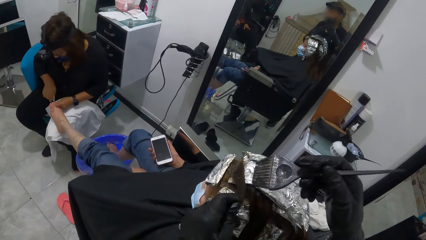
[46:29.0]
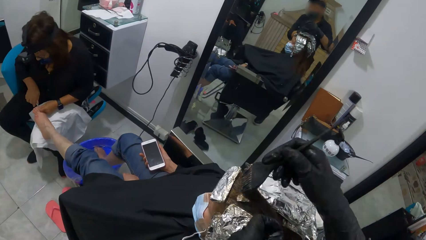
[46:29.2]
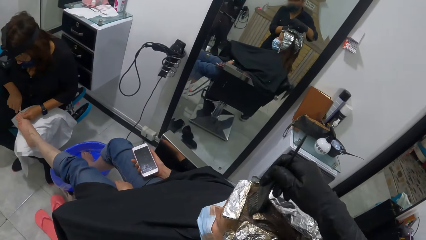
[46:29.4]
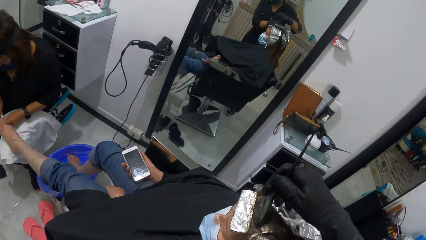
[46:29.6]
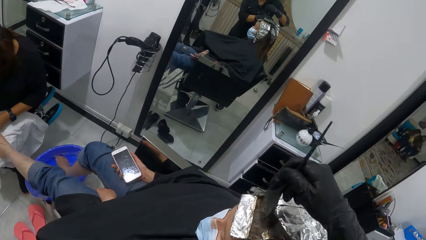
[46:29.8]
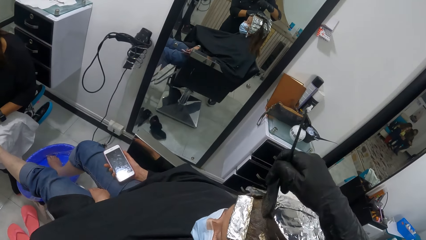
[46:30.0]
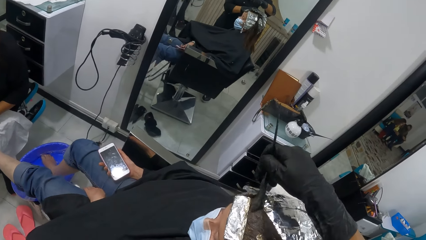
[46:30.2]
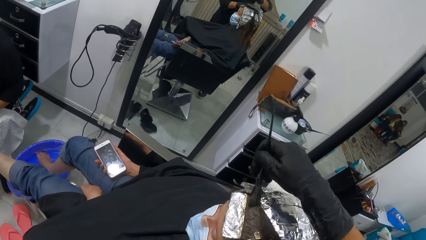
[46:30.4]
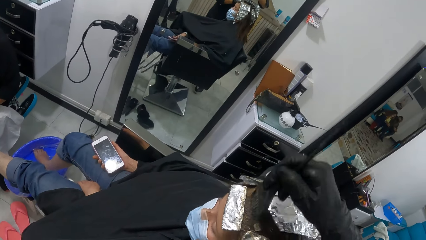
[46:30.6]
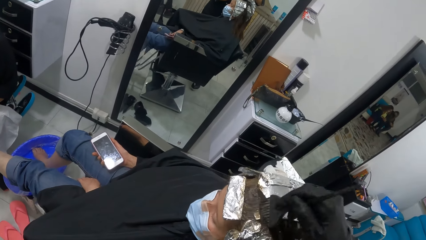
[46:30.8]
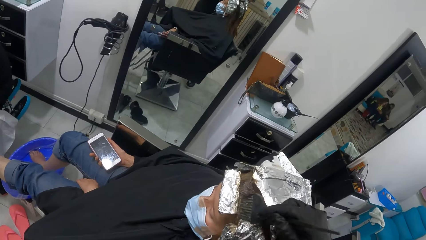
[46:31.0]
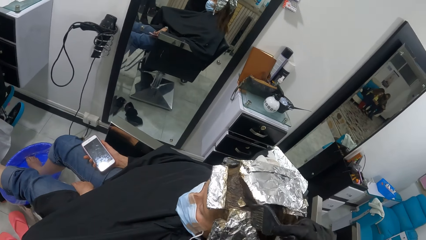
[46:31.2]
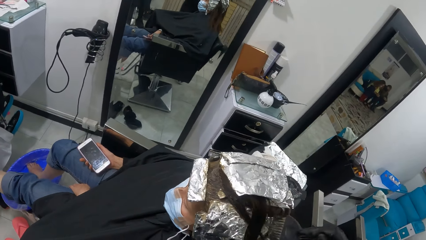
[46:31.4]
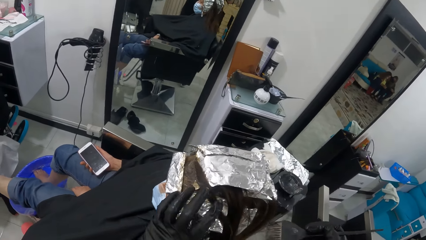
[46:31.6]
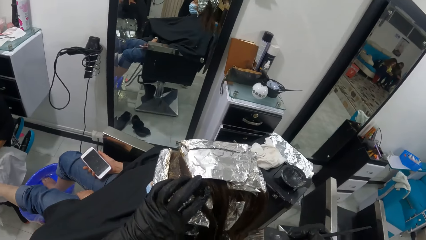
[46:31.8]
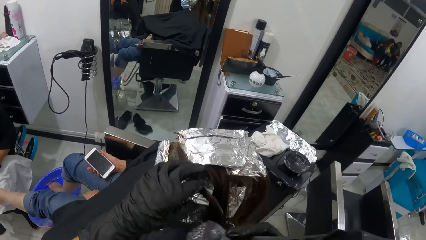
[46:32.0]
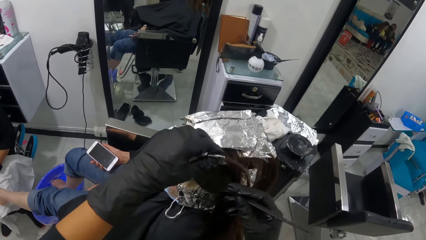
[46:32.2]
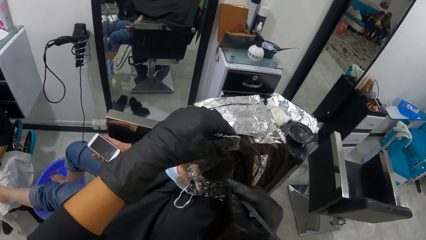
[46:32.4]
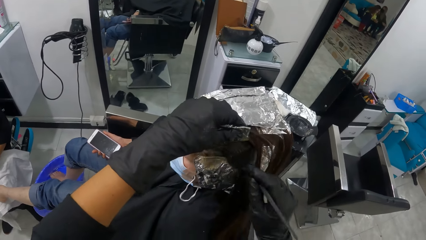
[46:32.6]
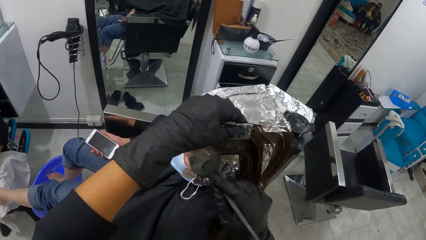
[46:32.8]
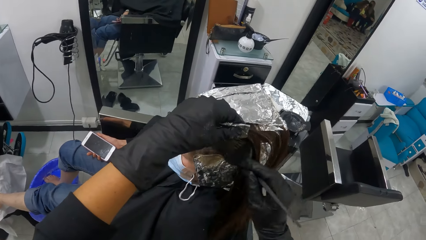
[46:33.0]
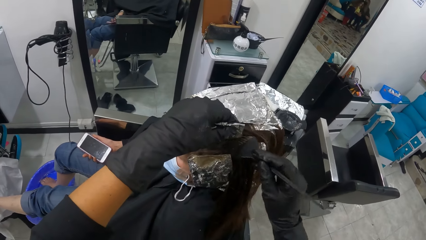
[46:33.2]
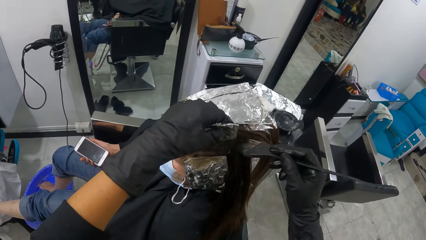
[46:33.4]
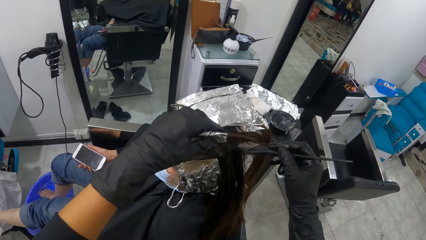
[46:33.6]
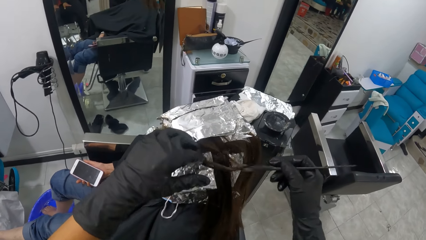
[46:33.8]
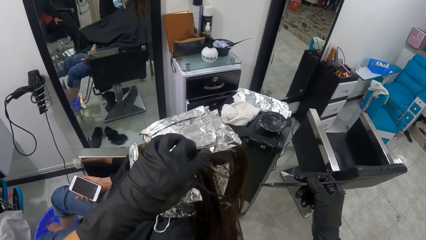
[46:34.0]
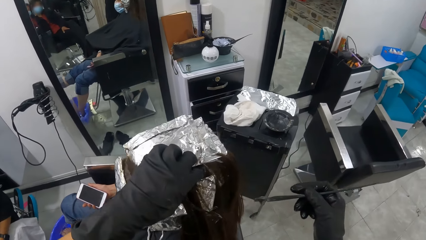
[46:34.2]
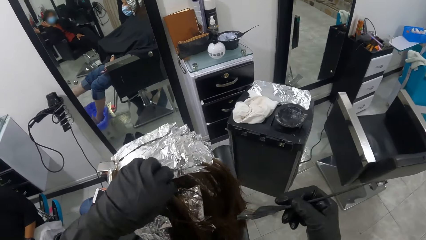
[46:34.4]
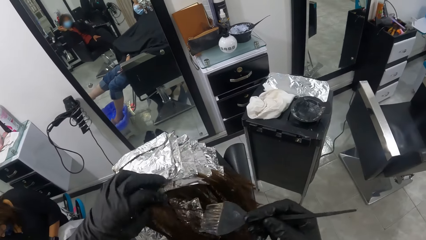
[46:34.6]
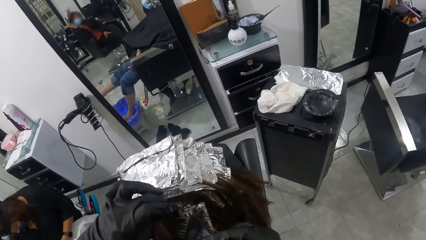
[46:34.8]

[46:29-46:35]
The camera wearer applies dye to the hair.

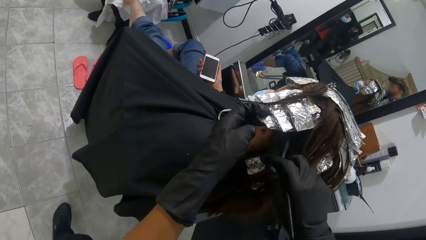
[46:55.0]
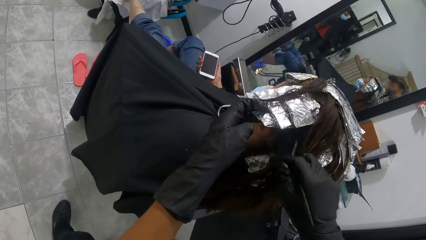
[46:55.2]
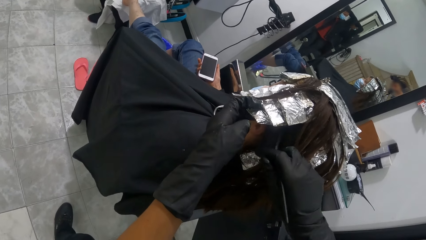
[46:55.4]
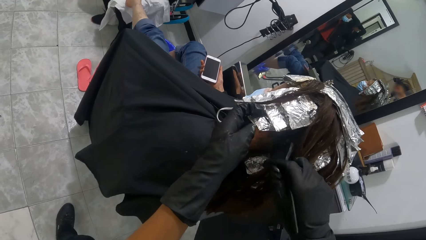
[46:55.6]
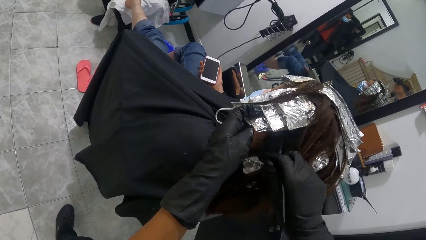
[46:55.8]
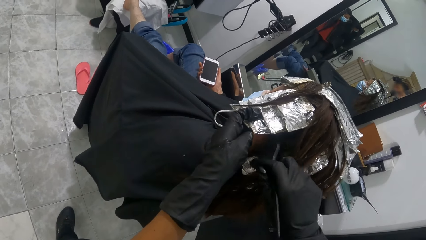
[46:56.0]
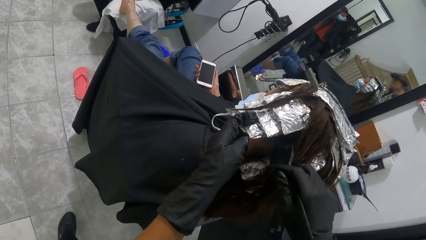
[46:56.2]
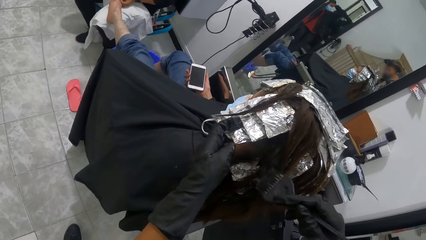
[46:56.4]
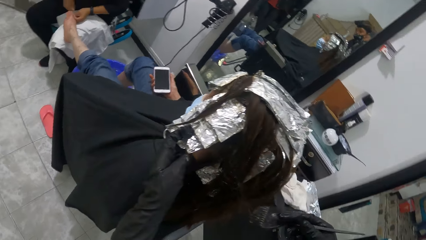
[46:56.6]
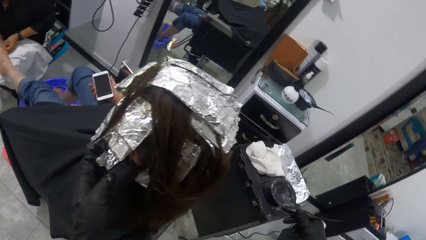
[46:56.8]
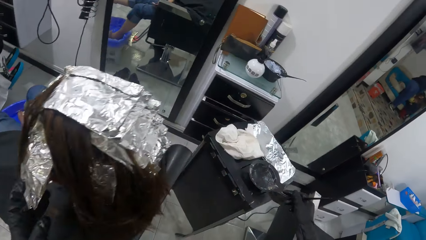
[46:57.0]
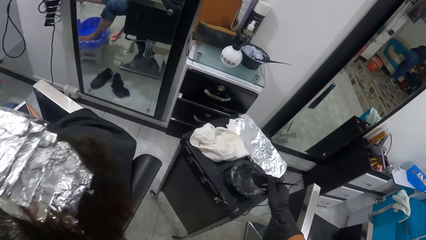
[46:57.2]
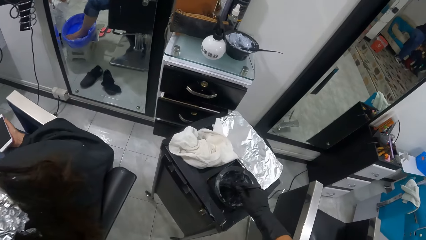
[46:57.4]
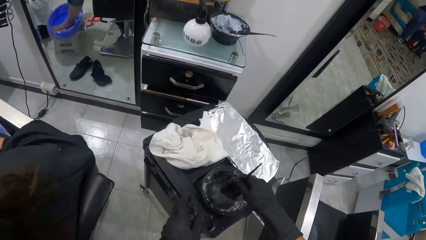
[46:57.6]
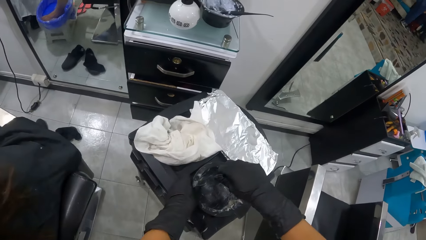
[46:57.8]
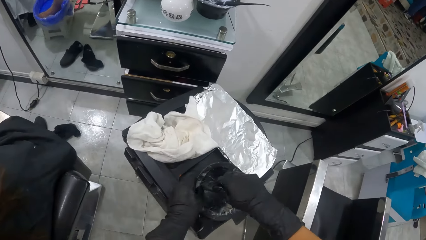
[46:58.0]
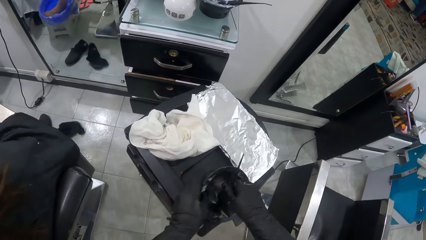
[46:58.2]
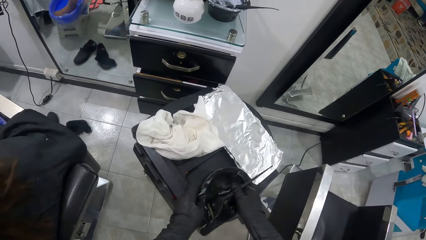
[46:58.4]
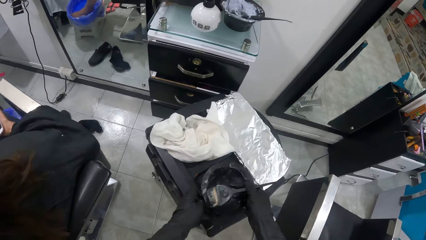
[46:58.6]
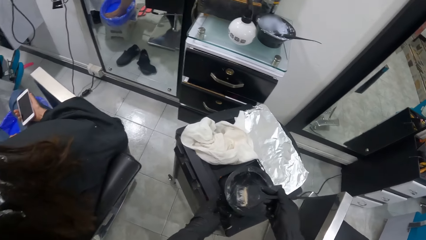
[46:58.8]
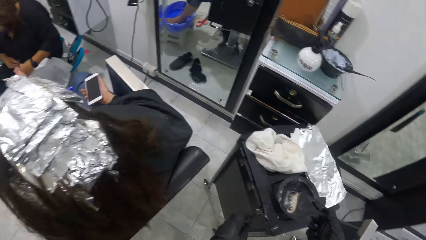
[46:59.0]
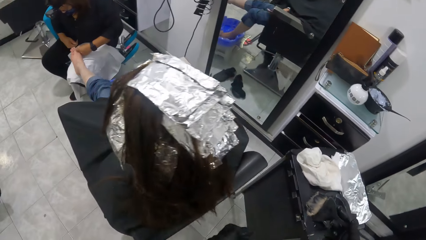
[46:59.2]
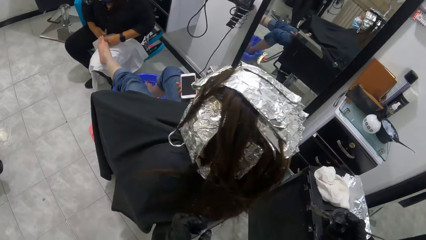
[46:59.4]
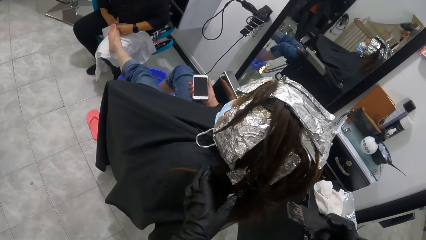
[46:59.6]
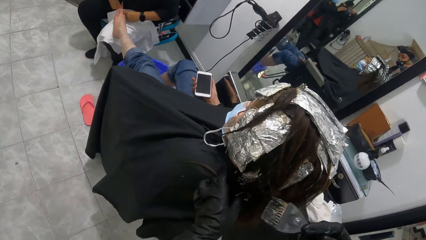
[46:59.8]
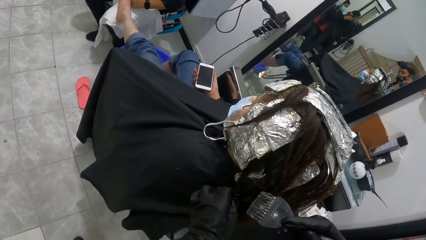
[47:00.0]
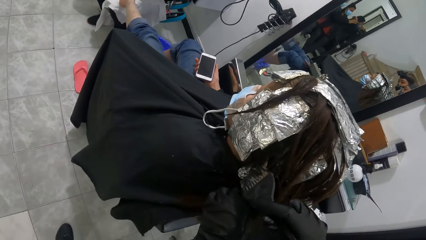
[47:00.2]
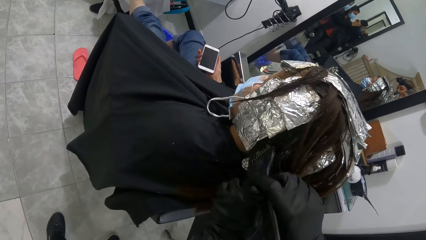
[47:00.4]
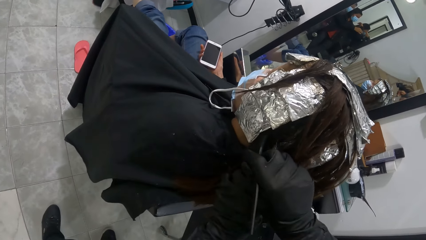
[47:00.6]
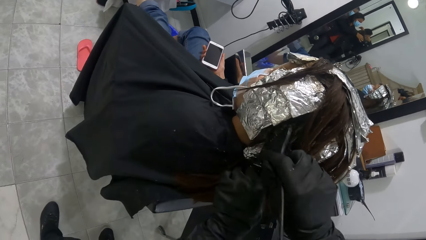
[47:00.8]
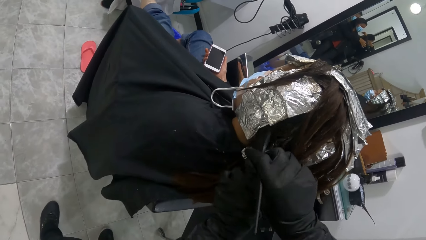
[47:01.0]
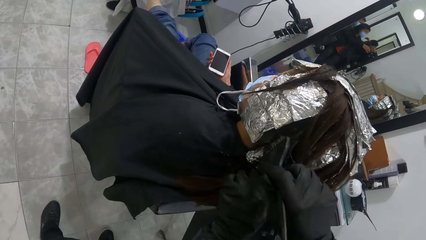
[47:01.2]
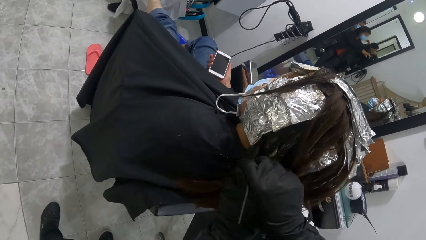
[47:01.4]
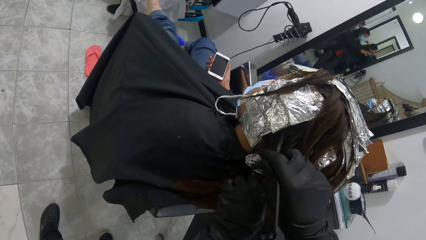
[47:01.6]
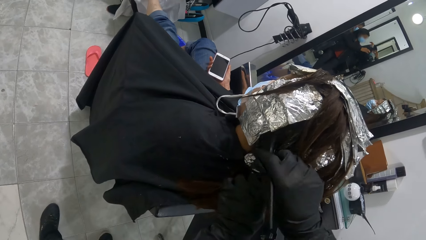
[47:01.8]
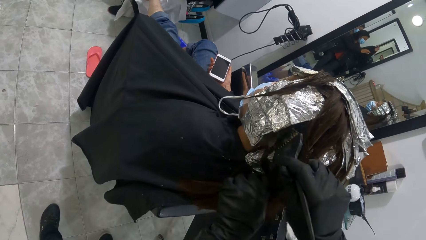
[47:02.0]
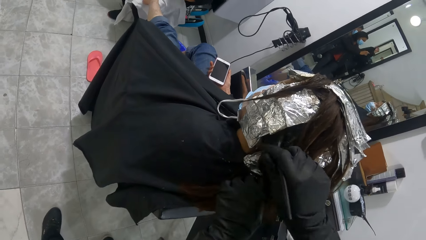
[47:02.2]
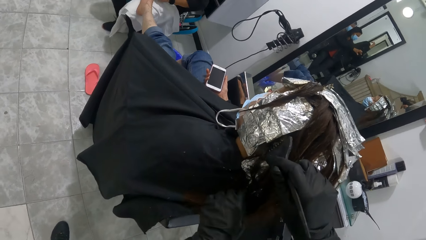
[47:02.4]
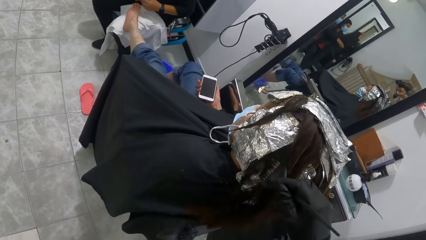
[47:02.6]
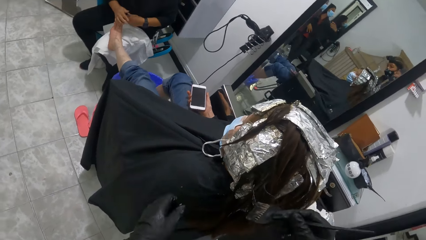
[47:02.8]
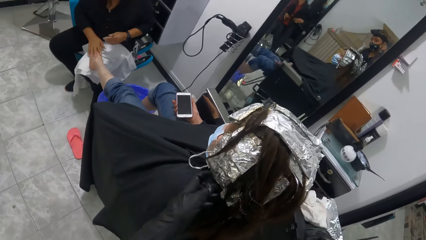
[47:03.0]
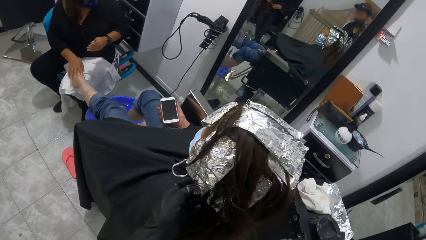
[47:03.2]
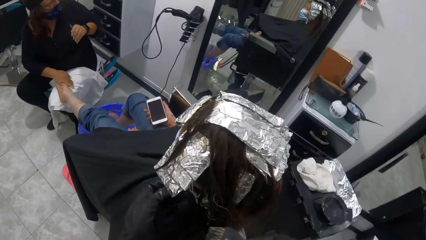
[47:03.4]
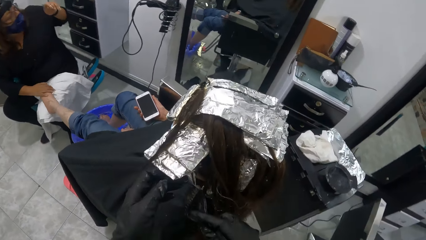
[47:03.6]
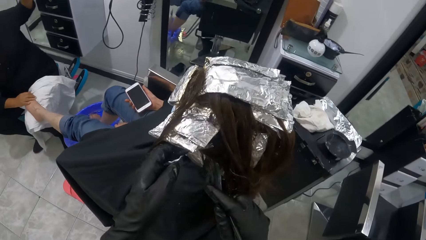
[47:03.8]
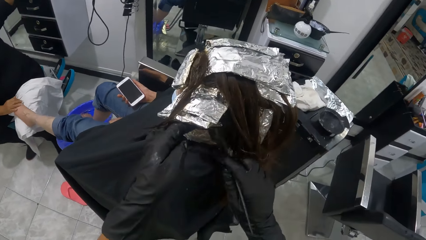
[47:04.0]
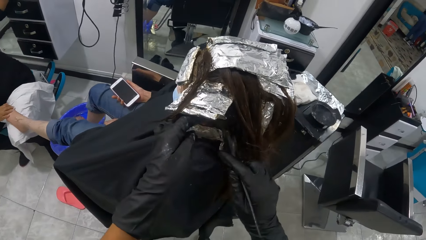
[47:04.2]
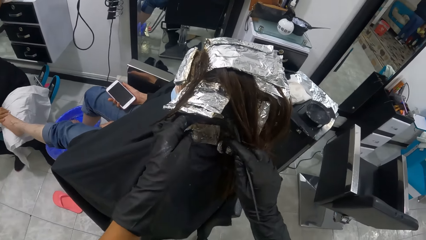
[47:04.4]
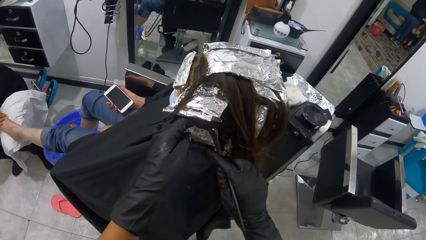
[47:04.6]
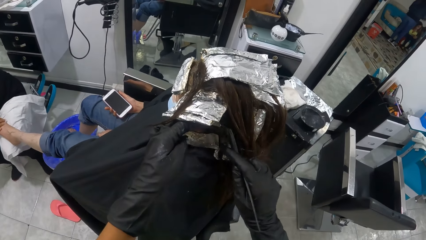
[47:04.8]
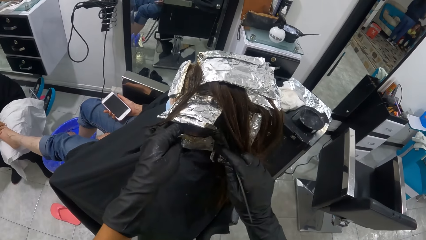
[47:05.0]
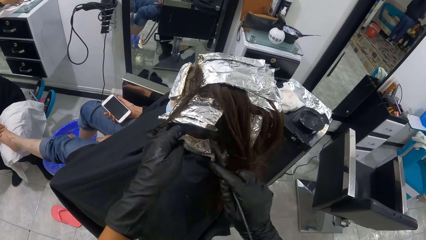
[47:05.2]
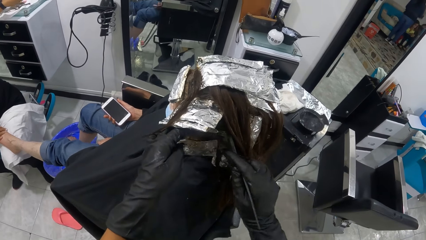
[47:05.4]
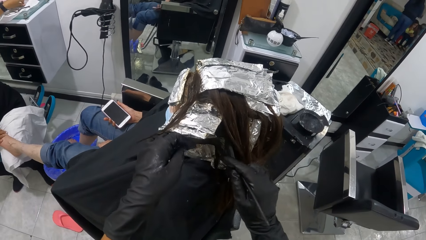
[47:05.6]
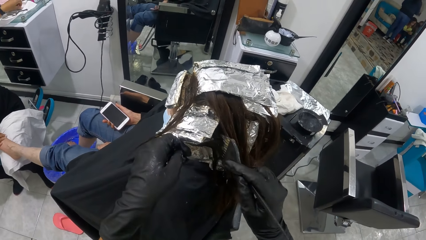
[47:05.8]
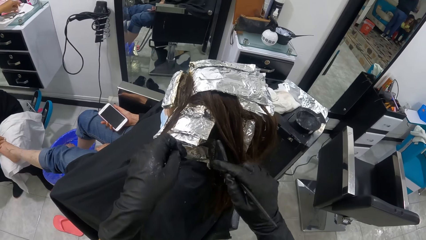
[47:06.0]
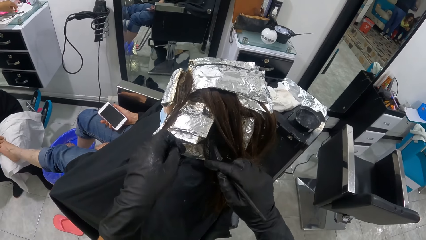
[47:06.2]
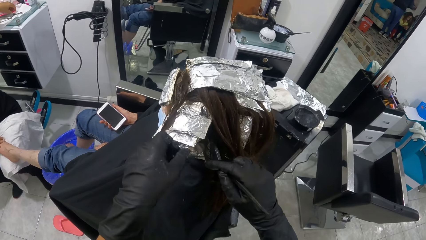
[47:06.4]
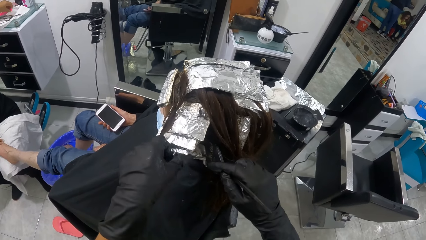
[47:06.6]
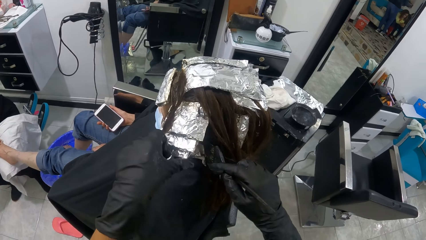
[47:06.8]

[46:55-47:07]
The camera wearer takes relaxer from the black container with the tint brush in her right hand. She relaxes the woman's hair with the tint brush in her right hand.
